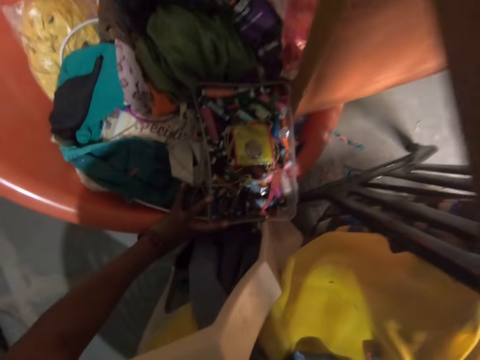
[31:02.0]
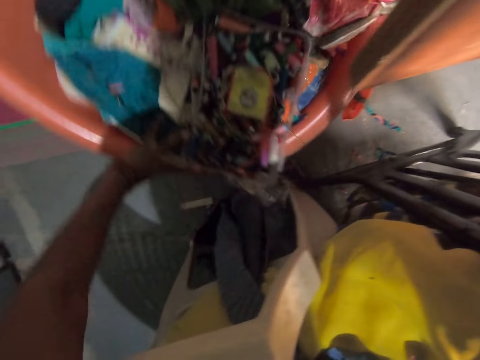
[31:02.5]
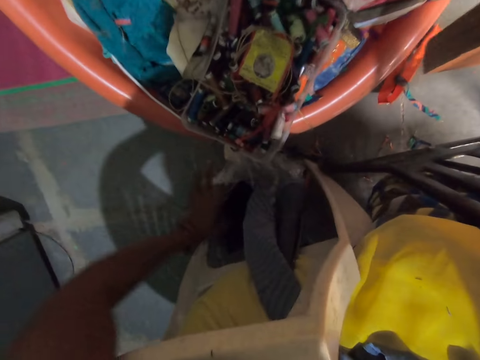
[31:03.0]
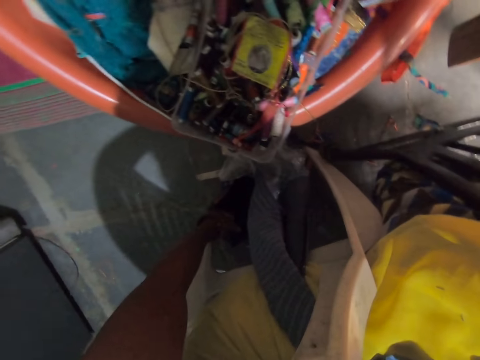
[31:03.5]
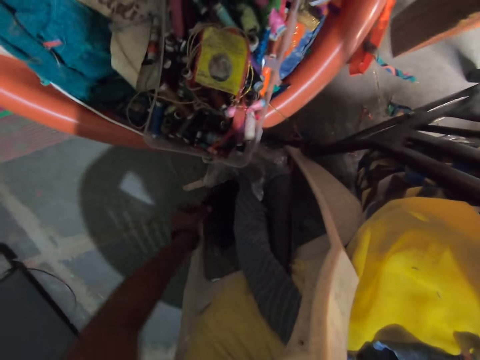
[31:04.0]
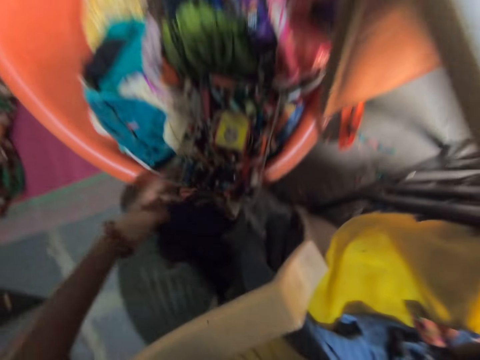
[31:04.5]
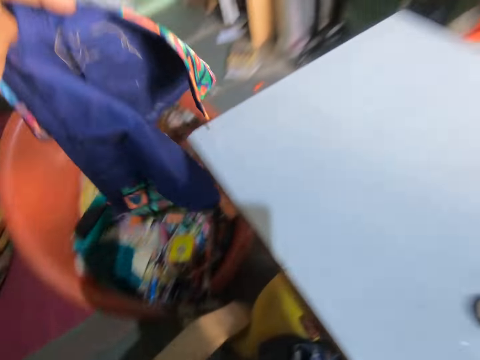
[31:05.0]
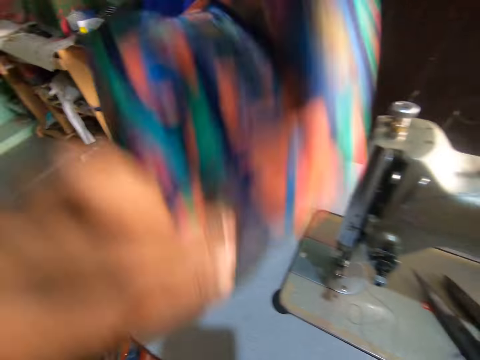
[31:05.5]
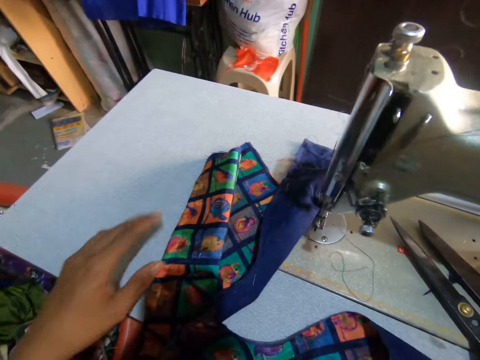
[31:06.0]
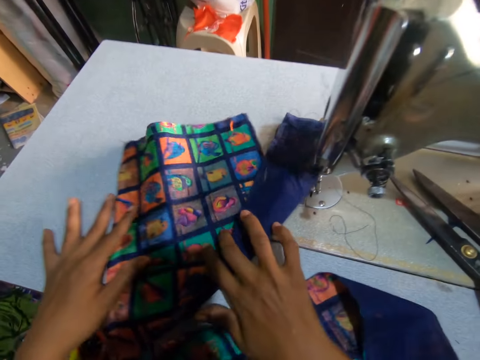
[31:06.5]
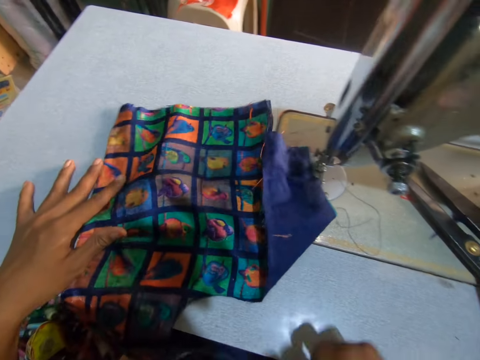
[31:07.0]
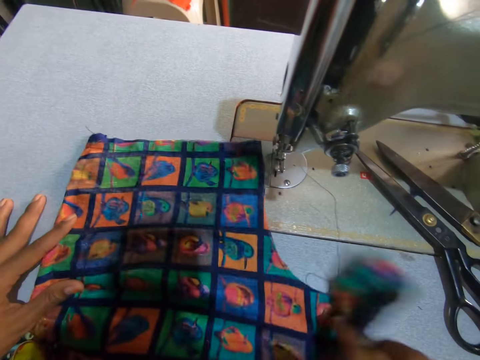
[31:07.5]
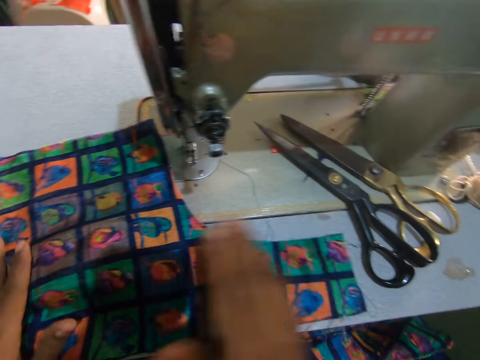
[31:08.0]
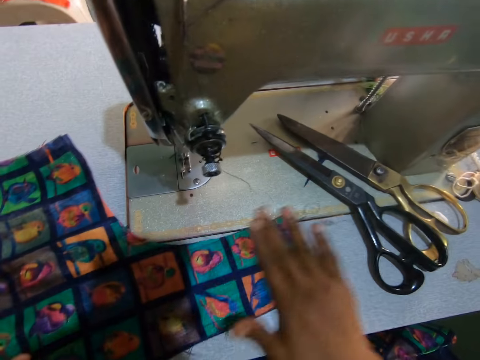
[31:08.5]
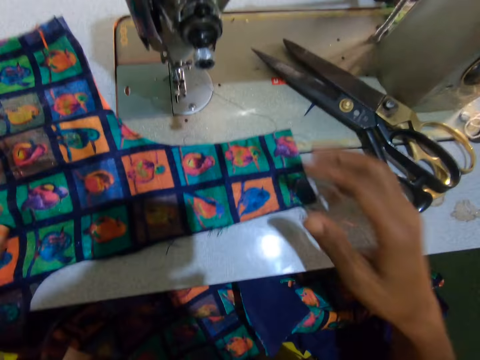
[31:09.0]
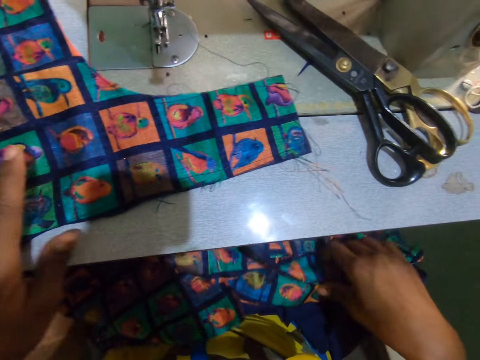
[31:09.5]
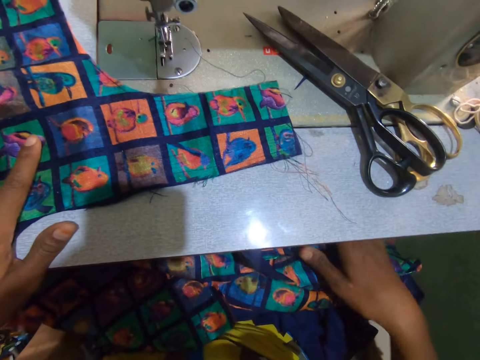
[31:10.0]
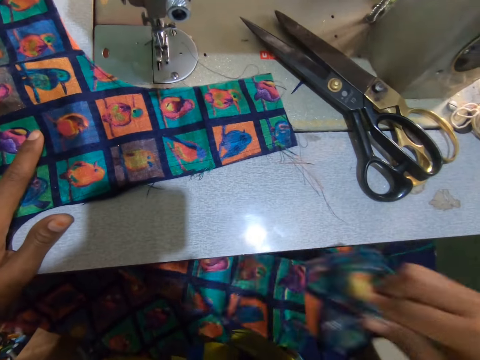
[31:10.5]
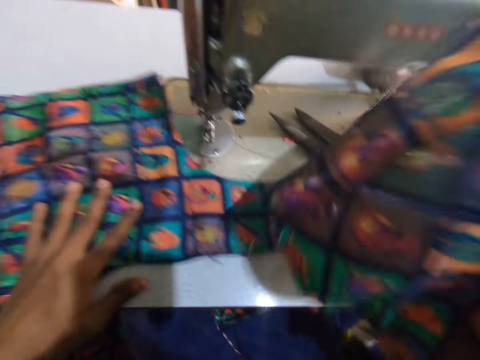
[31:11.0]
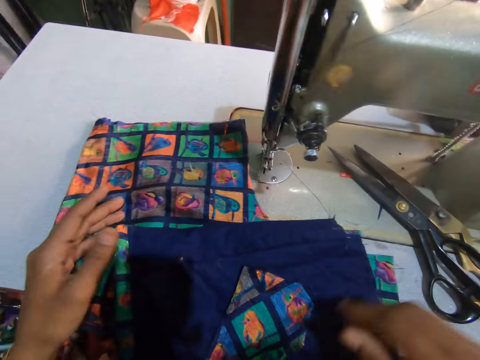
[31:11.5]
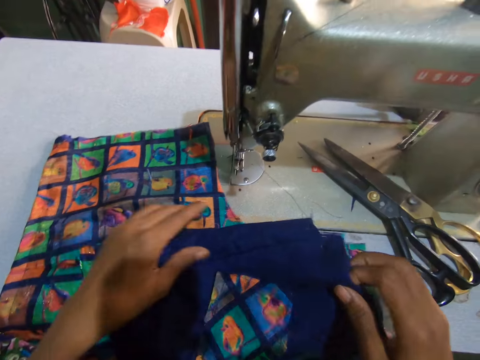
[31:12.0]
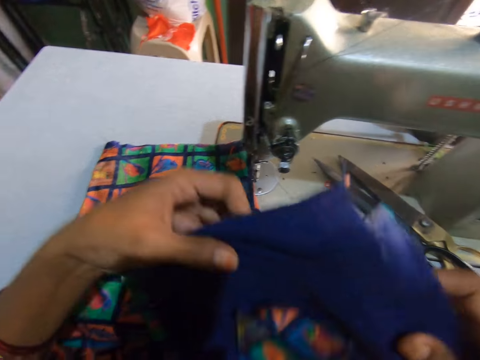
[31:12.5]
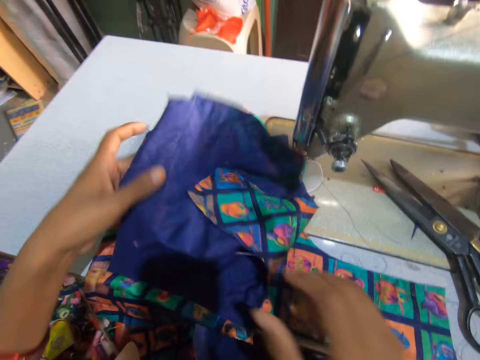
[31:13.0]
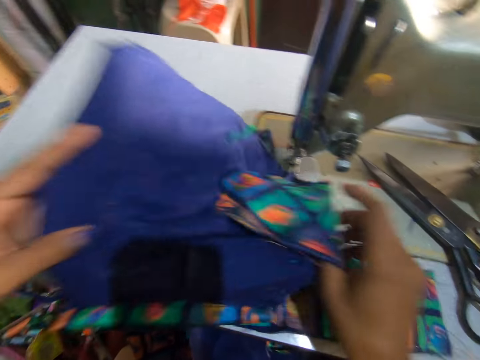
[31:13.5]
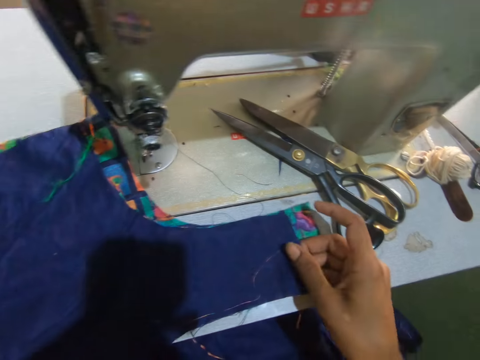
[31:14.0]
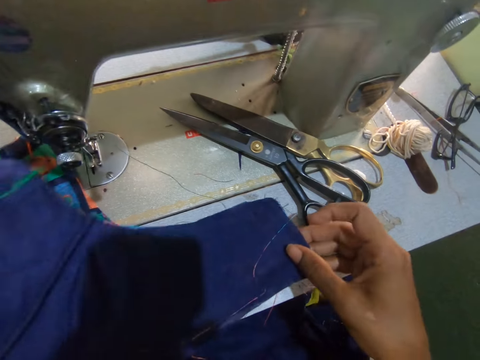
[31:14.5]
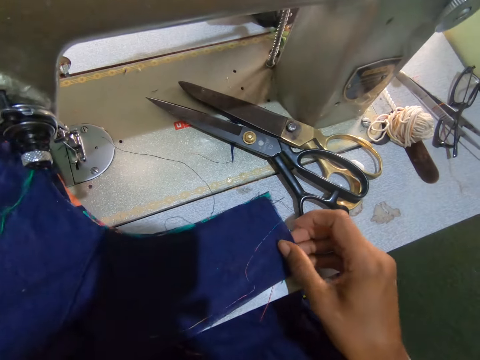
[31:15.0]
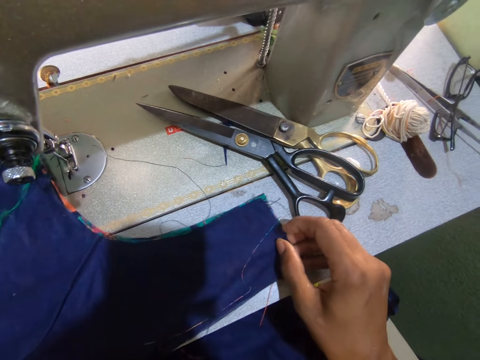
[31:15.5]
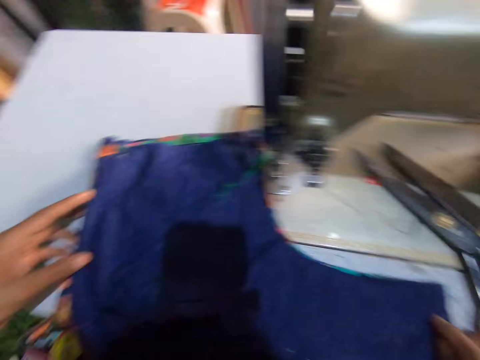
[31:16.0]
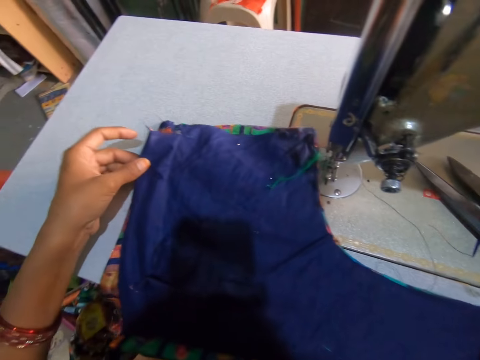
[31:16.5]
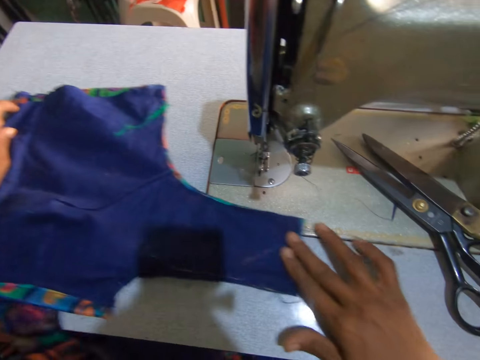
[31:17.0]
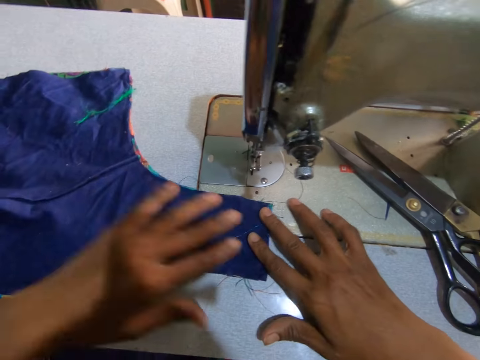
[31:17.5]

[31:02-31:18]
The camera wearer moves a bowl with her left hand. She picks up a fabric on the floor with her right hand. She drops the fabric on the table. She straightens the fabric. She takes the fabric on her lap. She moves the fabric. She places the fabric on the fabric on the table. She straightens the fabric, aligns the fabrics and moves the fabrics.

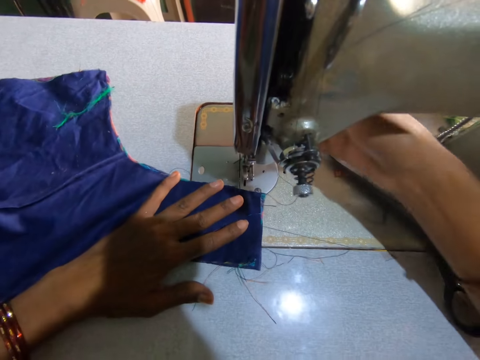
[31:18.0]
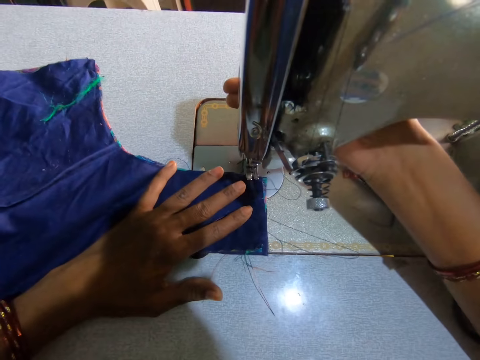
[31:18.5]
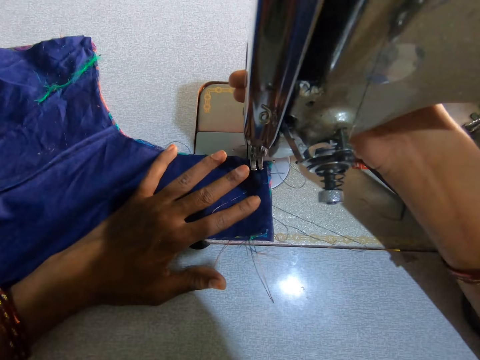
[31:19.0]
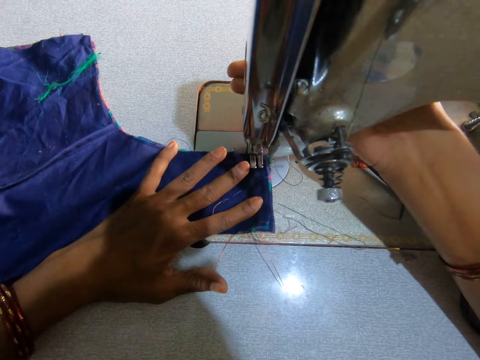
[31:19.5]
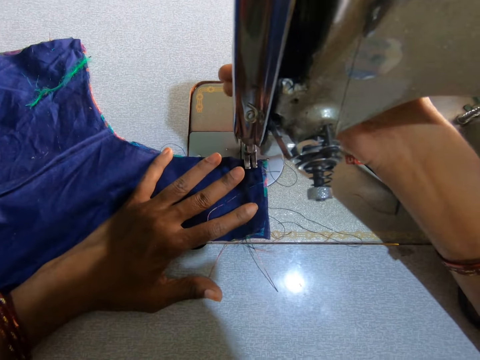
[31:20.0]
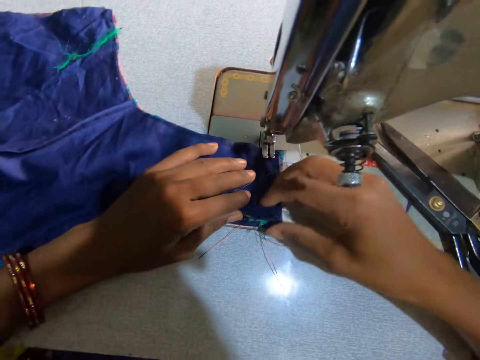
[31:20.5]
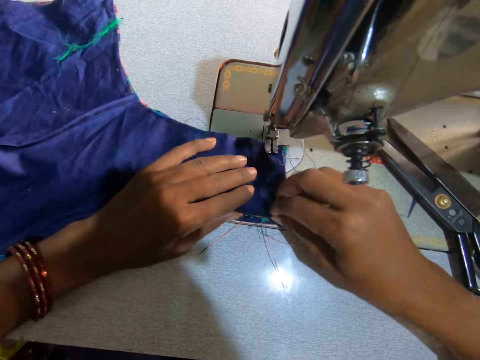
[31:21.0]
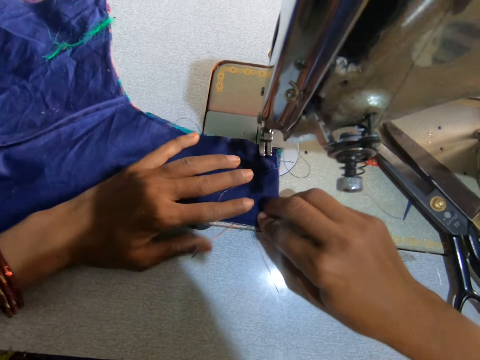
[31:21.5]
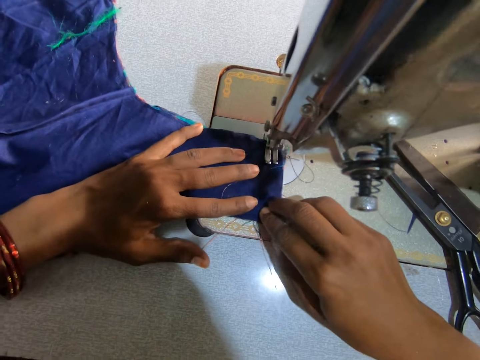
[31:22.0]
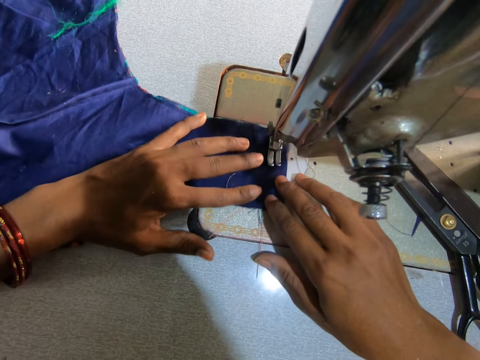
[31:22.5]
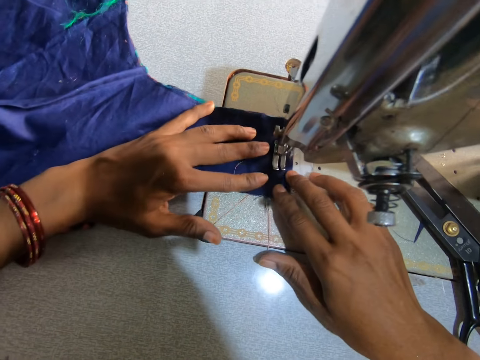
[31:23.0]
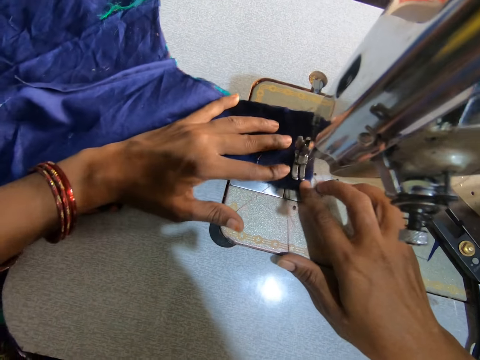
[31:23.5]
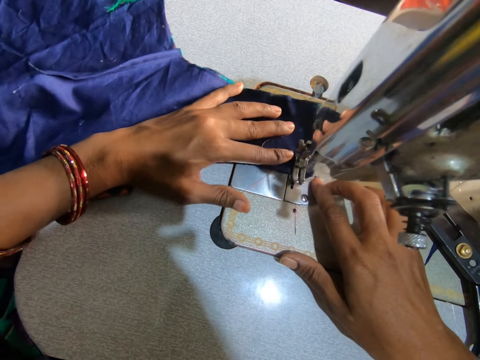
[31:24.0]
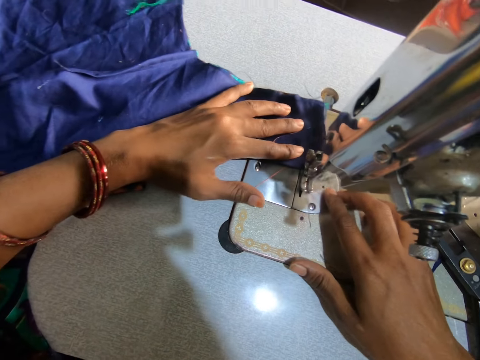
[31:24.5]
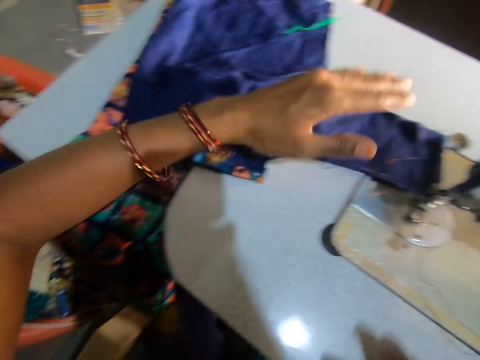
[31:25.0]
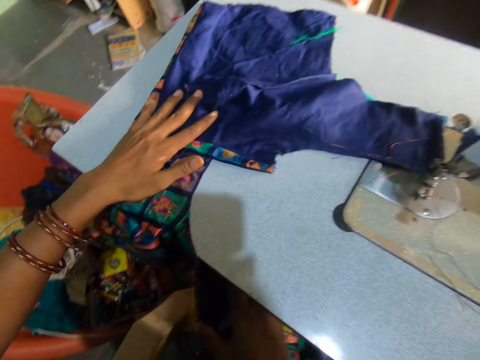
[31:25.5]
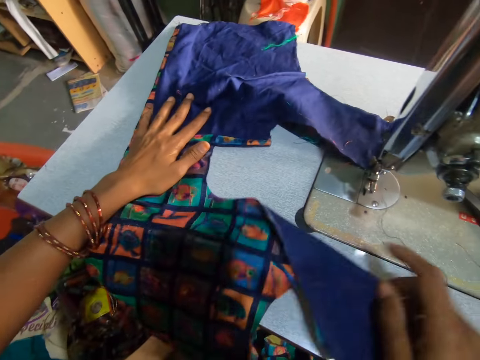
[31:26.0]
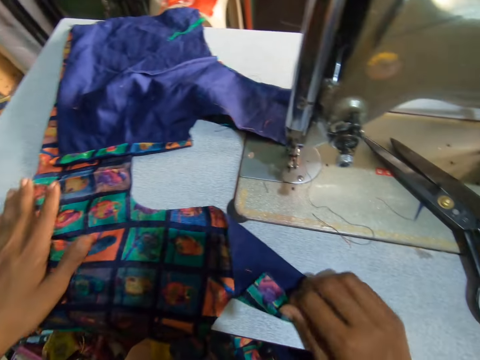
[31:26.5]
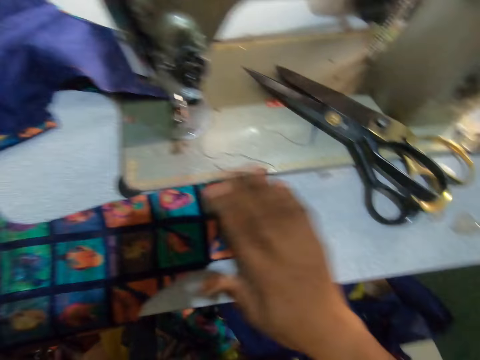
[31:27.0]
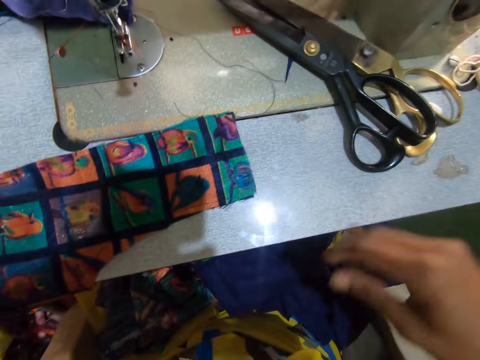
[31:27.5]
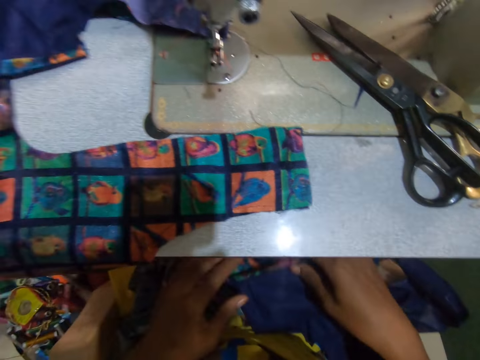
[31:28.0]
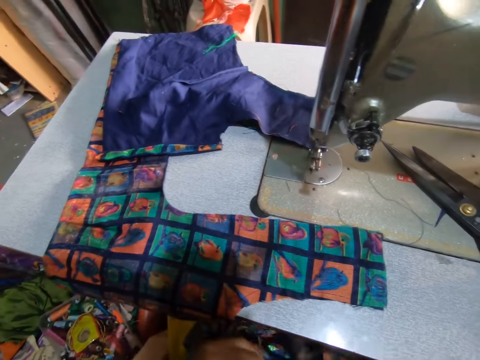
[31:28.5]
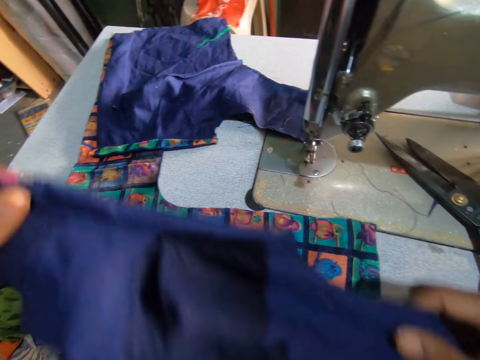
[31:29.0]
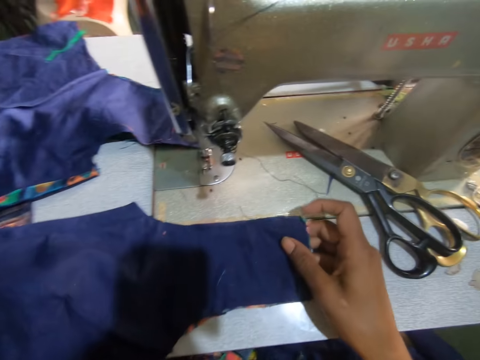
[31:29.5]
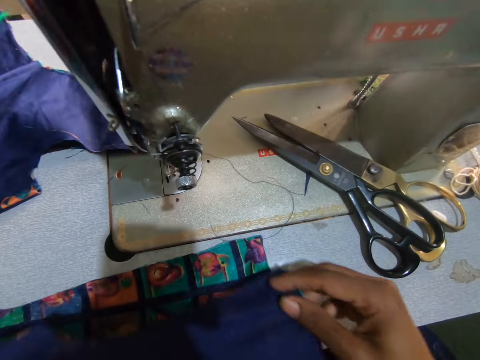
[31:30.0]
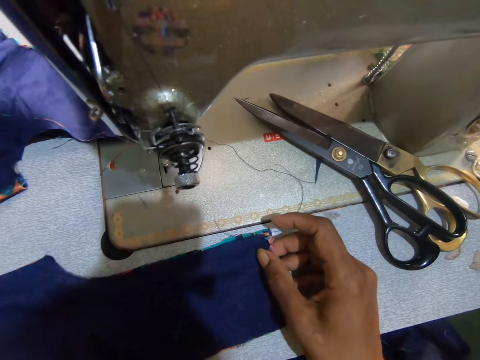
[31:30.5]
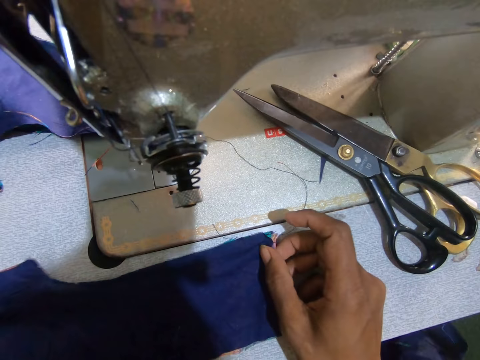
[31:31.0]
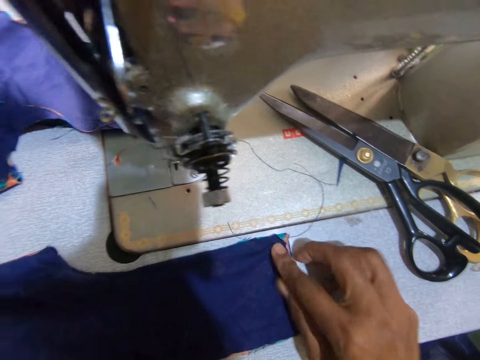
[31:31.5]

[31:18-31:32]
The camera wearer operates the sewing machine. They sew the fabrics with the sewing machine. They align the fabrics. They sew the fabrics. They move the fabrics. They adjust the fabric on the table. They straighten the fabric. They pick up a fabric. They place another fabric on the fabric on the table. They align the fabrics.
